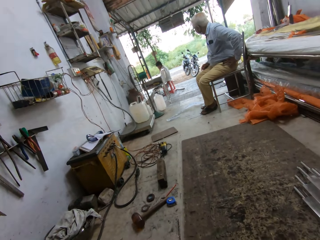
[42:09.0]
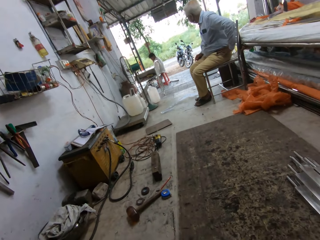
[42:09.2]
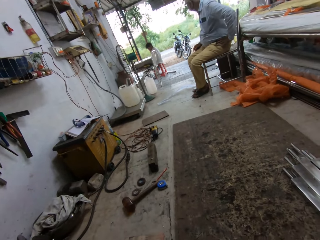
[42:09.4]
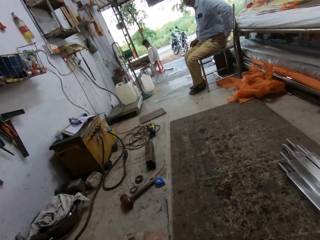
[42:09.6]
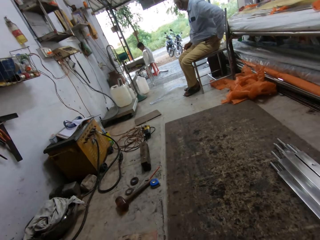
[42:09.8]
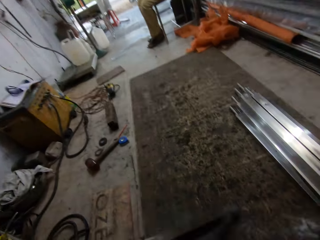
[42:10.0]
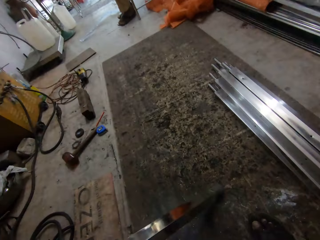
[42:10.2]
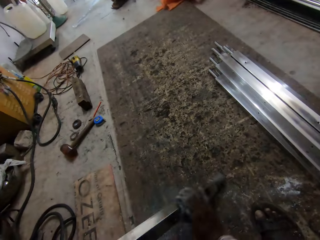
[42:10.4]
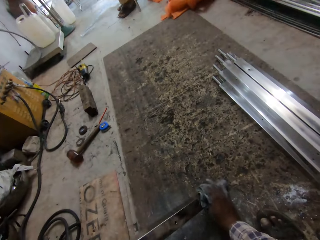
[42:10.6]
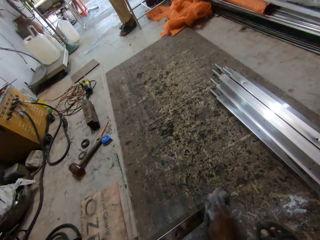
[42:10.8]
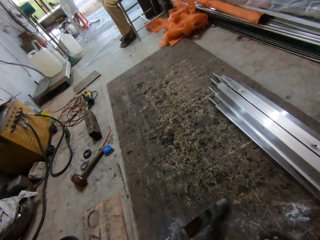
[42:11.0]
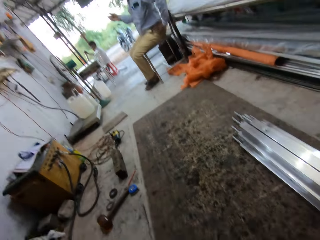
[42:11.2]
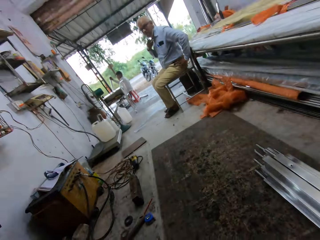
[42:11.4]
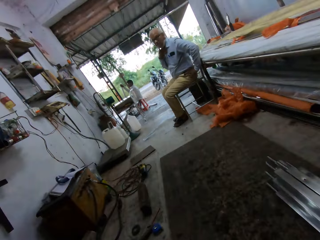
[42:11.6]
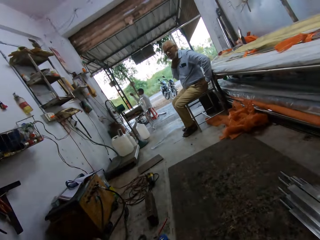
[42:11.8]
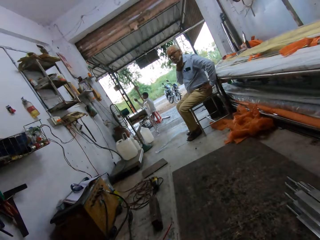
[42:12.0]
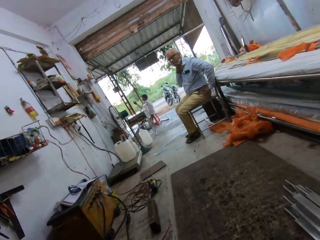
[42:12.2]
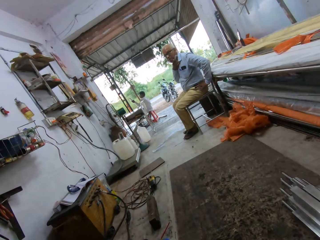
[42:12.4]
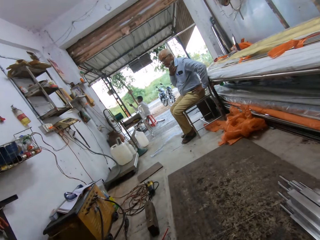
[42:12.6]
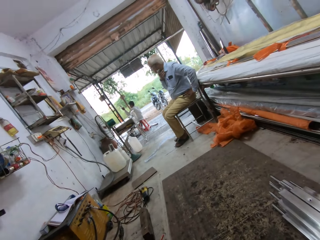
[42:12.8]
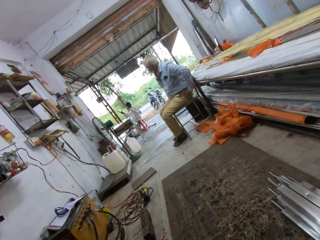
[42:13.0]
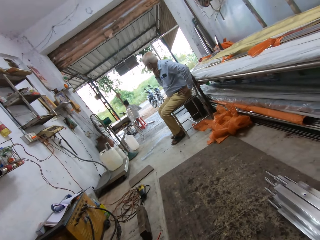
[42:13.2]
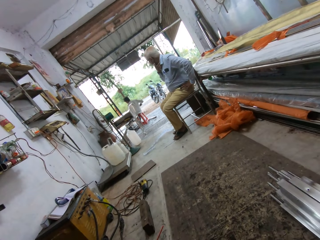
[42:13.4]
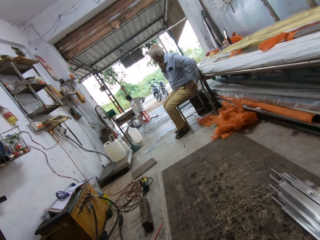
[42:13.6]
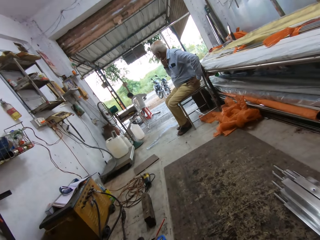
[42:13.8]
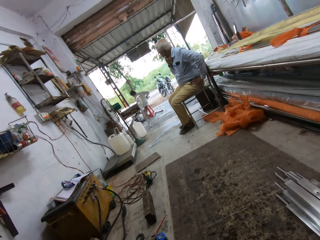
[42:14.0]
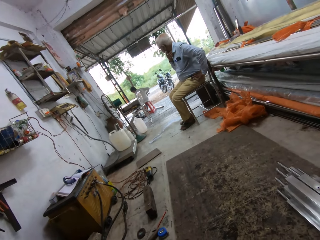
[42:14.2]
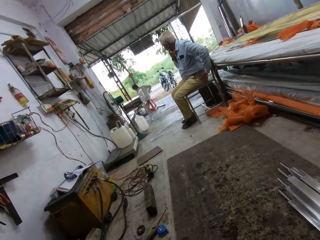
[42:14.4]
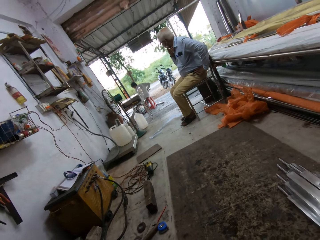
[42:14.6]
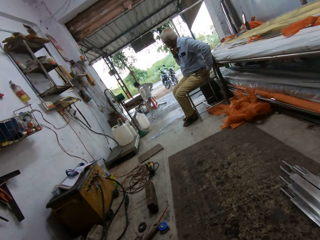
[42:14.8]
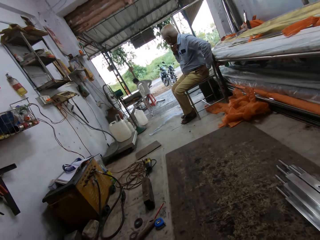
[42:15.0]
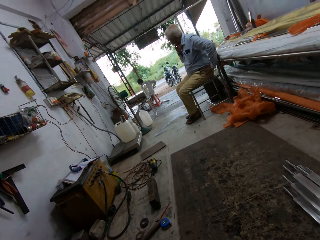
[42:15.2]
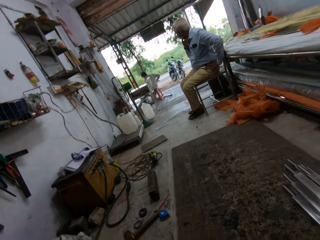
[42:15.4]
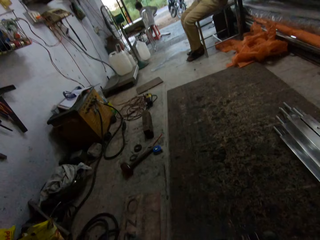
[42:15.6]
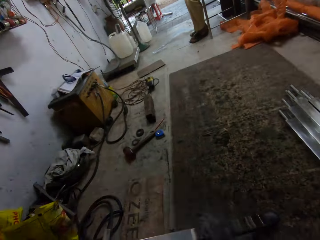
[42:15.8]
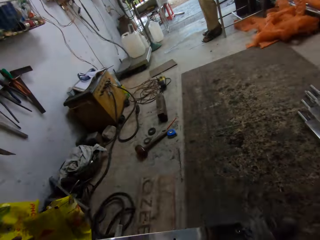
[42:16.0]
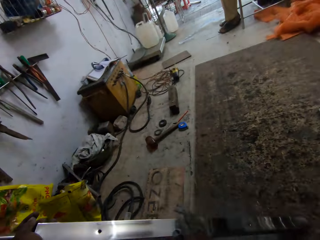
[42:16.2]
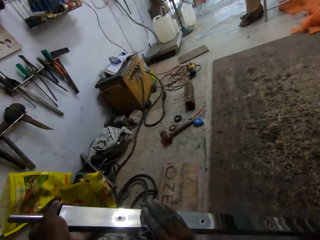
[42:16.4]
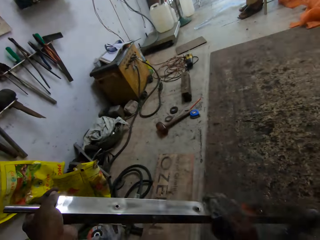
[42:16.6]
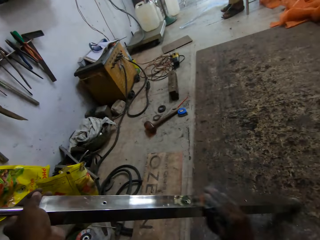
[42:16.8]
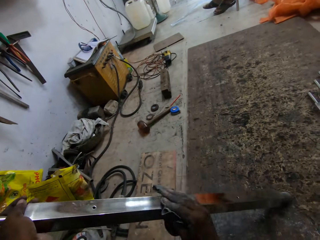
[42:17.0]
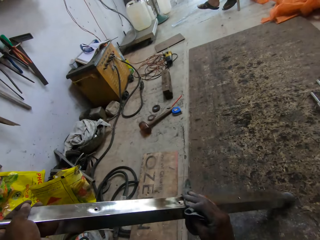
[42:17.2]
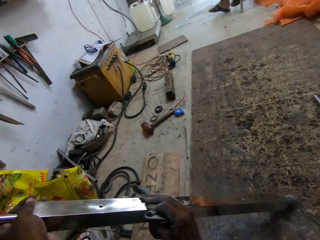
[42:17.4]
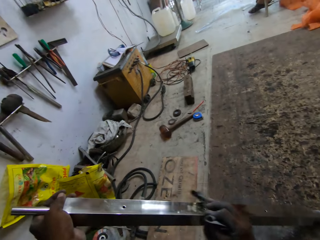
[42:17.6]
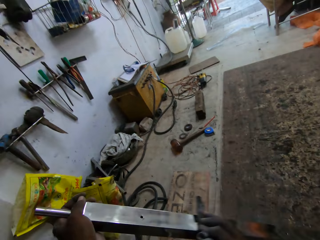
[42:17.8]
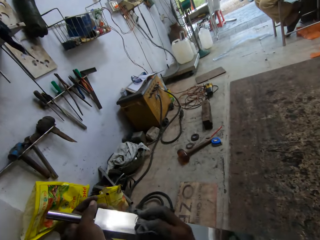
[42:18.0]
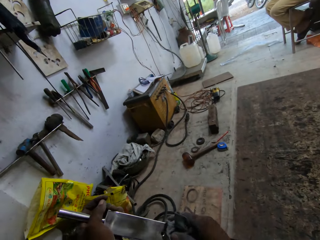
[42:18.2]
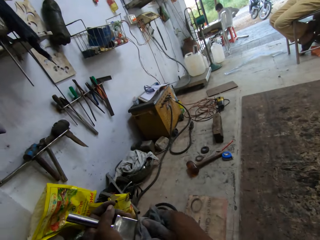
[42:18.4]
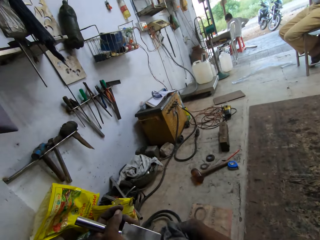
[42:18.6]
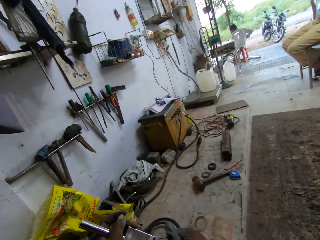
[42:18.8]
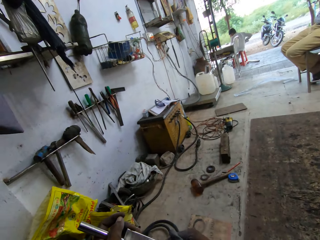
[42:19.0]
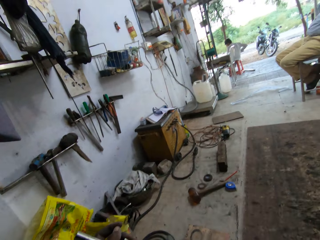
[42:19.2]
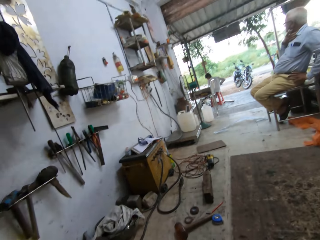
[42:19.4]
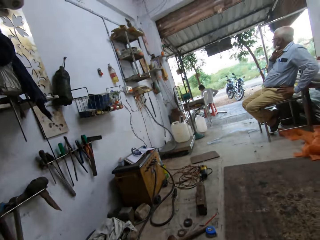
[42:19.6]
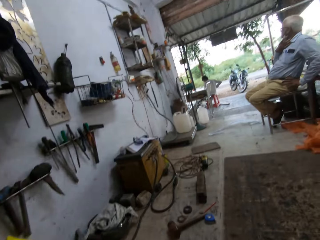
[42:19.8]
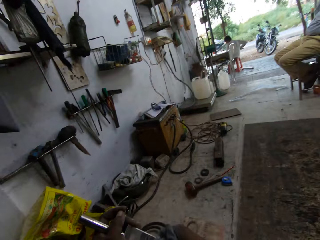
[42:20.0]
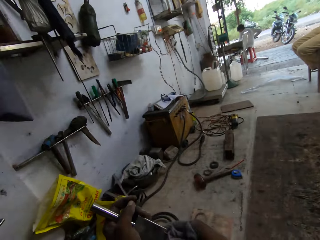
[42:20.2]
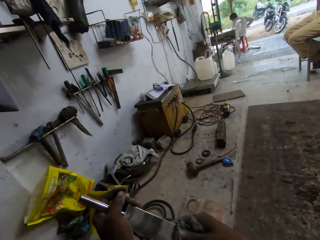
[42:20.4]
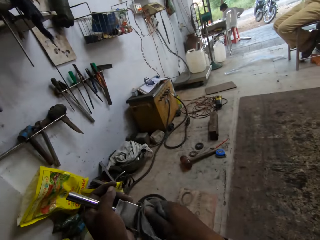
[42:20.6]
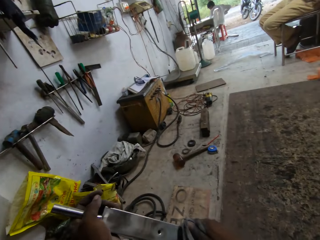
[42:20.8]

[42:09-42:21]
The camera wearer cleans the metal tube in his left hand with the piece of cloth in his right hand. The man interacts with the camera wearer.

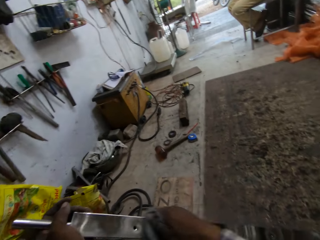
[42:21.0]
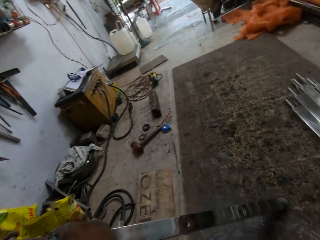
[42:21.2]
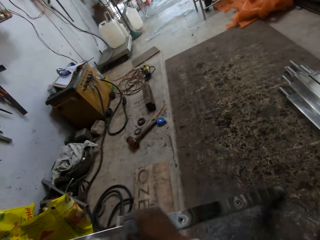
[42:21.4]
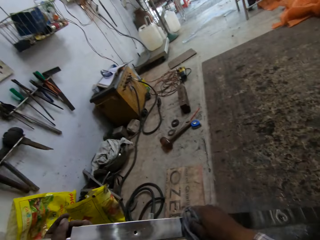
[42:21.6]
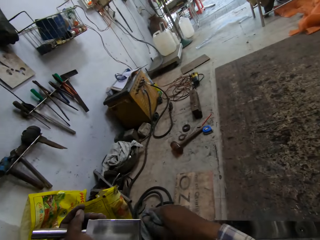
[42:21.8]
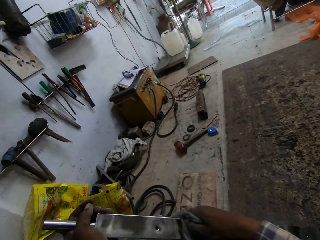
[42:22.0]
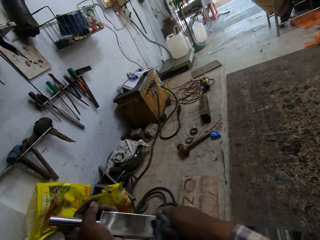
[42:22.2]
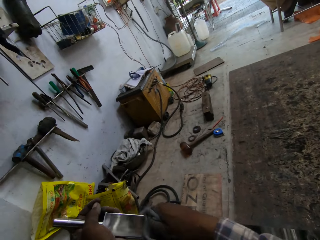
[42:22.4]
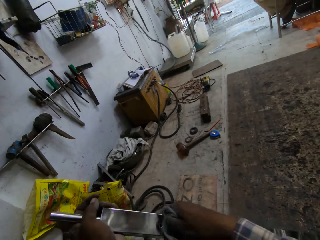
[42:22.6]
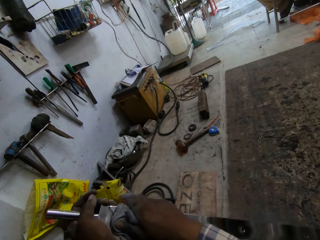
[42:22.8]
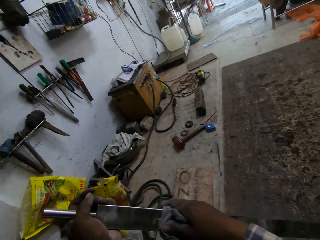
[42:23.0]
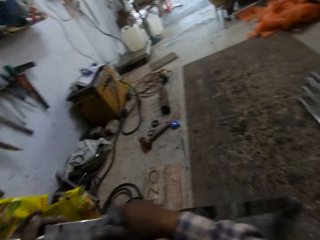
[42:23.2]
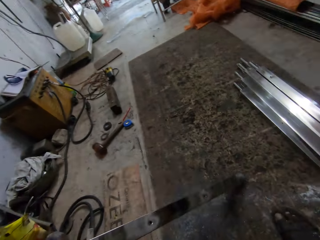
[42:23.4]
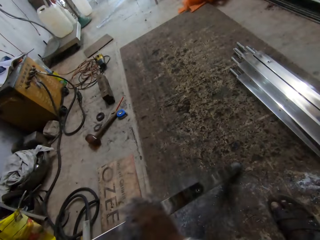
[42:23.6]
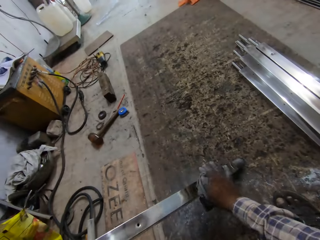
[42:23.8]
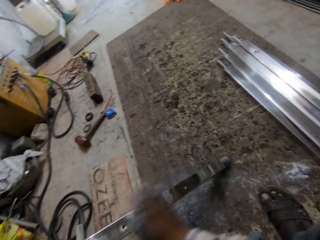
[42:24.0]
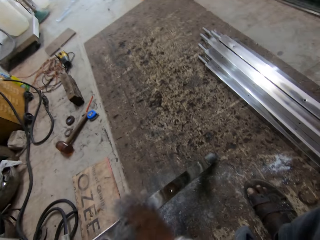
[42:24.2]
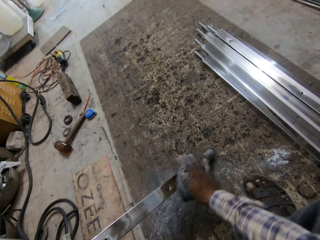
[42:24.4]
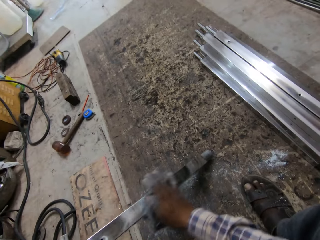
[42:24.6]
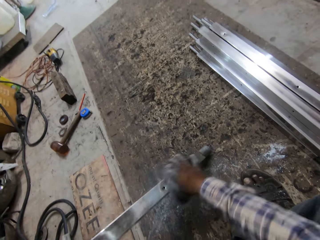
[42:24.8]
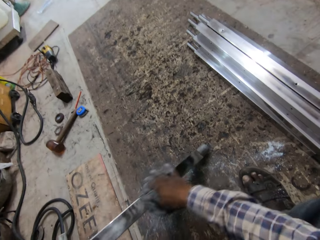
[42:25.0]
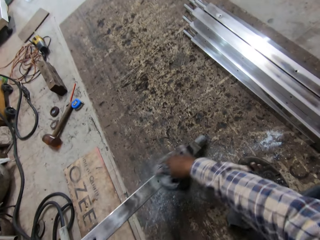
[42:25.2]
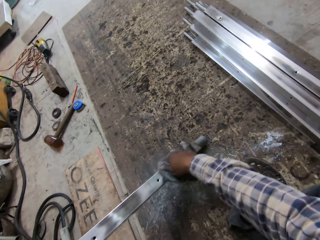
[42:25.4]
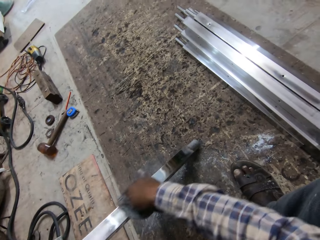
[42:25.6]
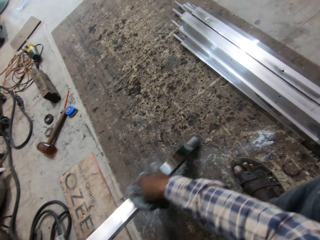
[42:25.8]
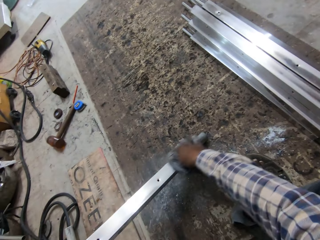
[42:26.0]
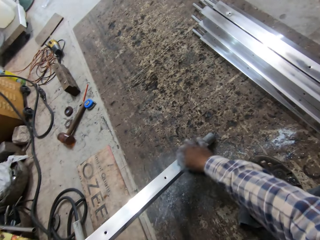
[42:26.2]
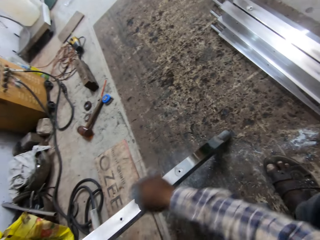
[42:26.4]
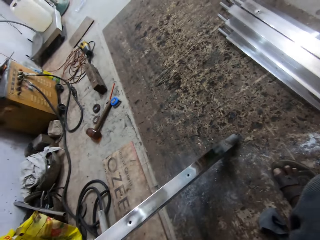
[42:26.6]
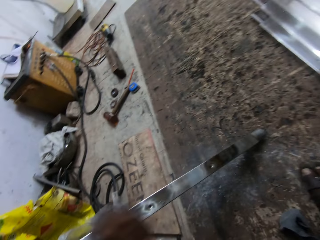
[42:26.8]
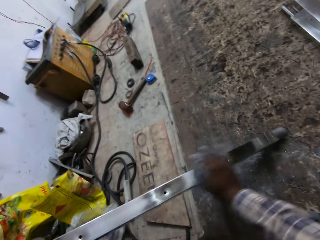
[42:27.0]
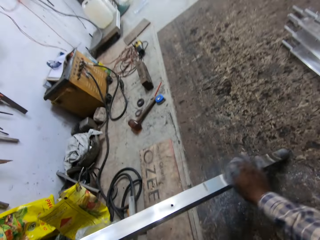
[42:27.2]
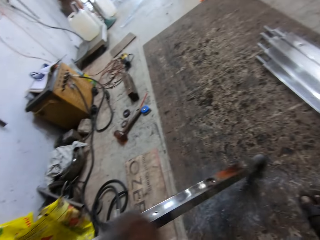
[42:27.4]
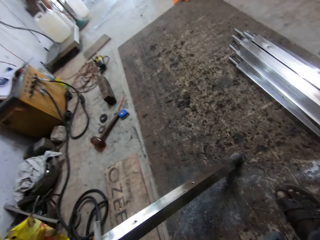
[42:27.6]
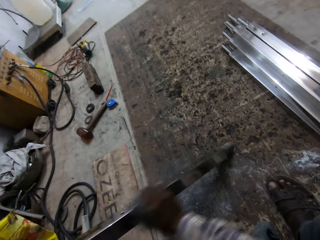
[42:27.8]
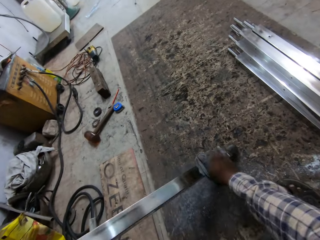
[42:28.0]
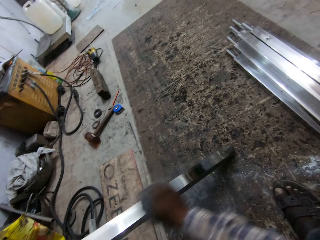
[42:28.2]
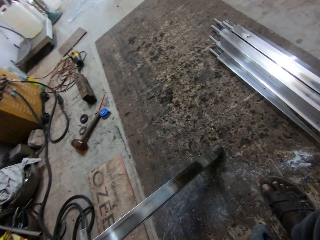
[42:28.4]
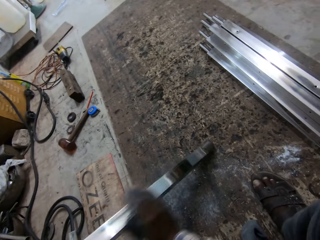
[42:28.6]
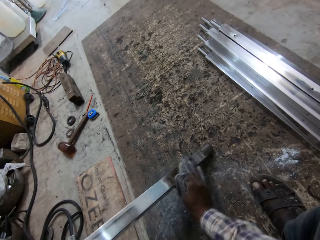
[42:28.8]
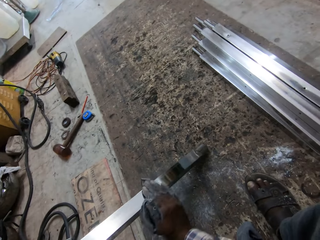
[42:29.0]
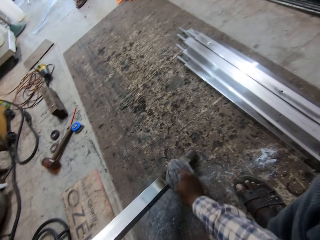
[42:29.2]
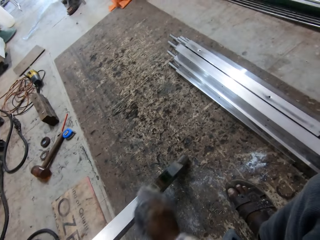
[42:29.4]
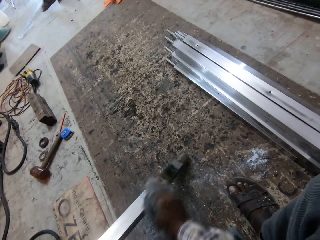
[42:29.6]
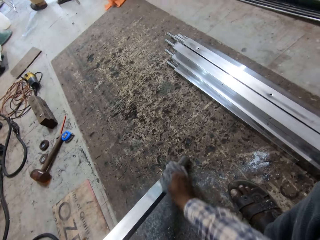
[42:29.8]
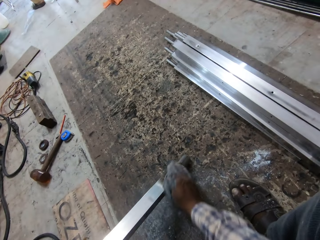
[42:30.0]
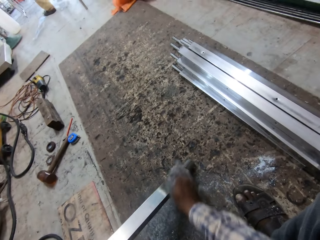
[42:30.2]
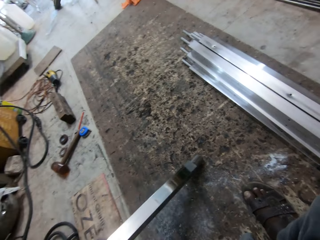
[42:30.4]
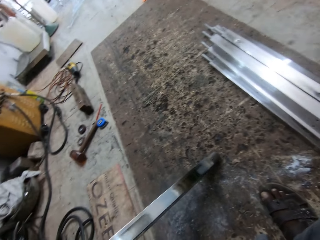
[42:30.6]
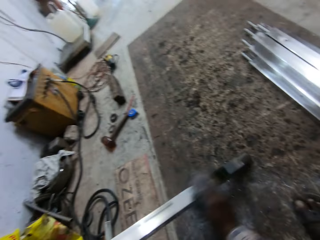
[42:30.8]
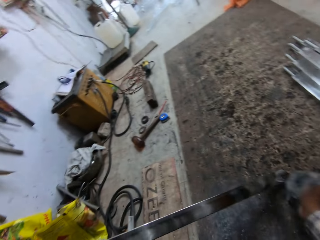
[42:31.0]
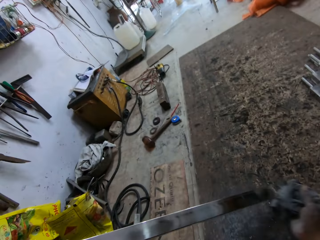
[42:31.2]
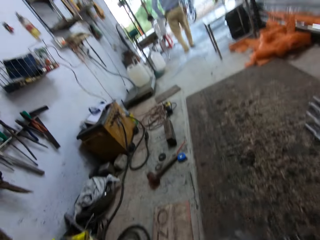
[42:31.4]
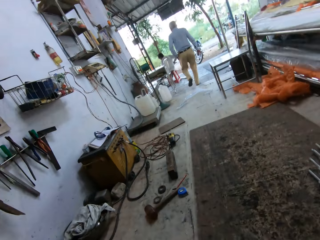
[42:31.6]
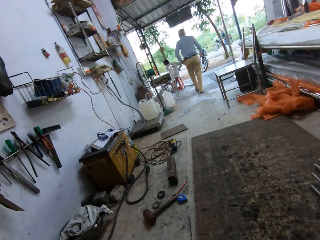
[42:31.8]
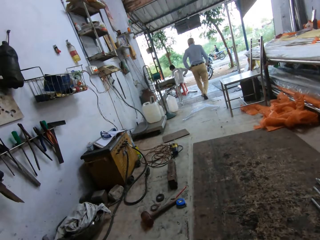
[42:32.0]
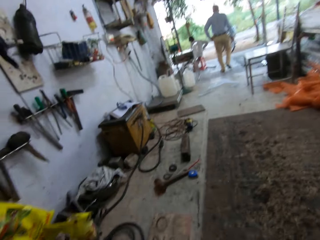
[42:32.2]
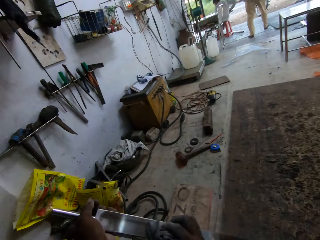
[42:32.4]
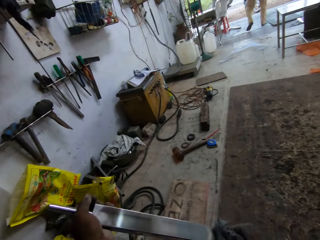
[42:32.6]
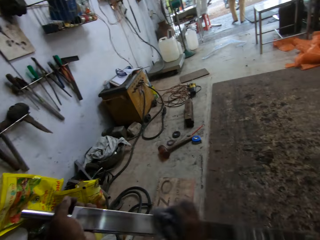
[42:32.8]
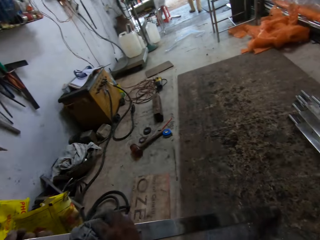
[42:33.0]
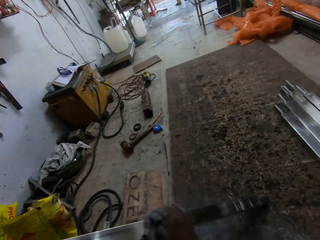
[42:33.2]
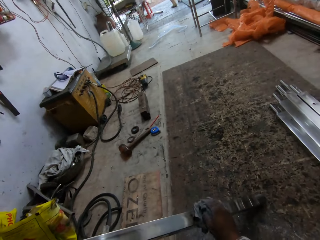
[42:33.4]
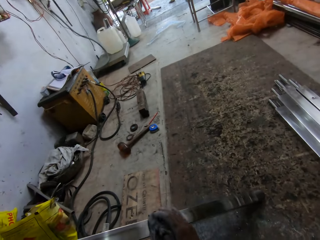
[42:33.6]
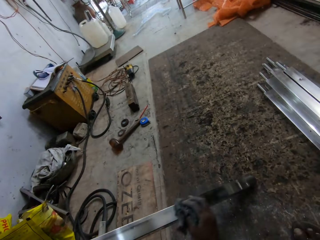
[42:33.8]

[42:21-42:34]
The man walks towards another man.
